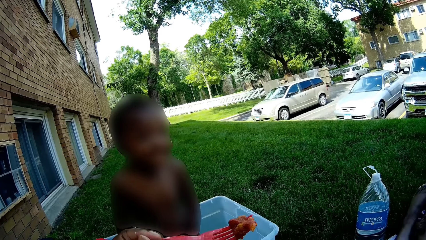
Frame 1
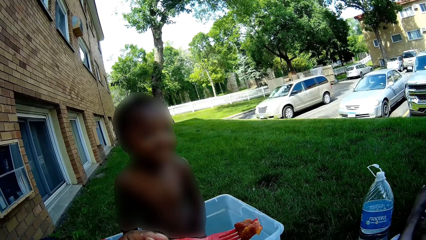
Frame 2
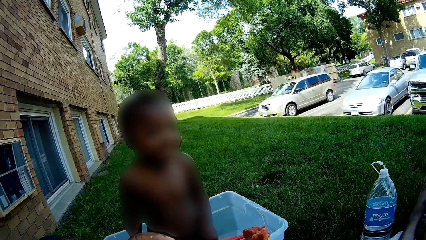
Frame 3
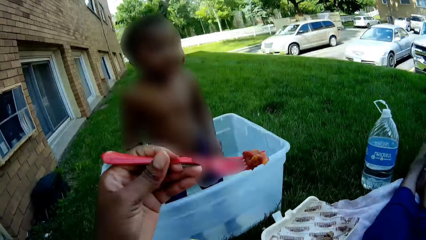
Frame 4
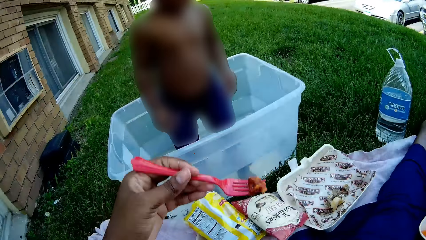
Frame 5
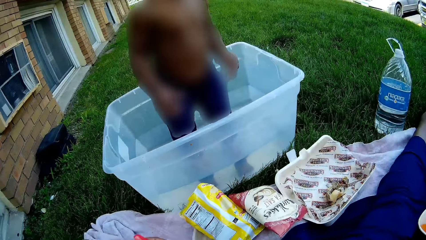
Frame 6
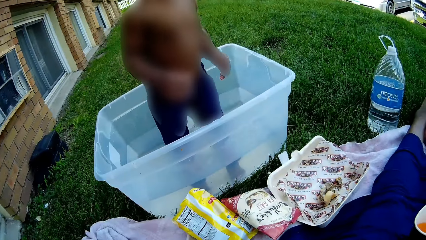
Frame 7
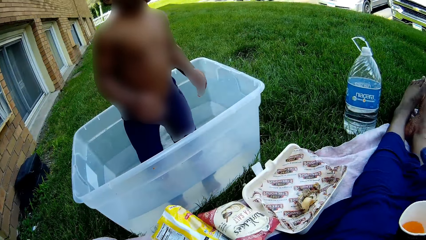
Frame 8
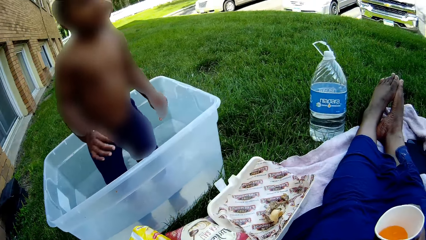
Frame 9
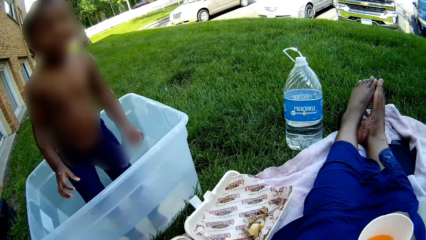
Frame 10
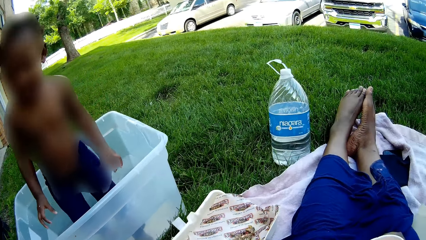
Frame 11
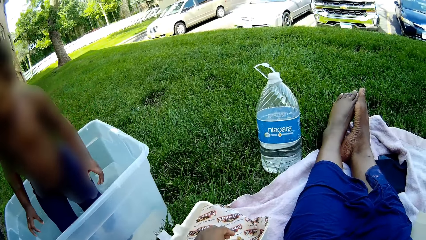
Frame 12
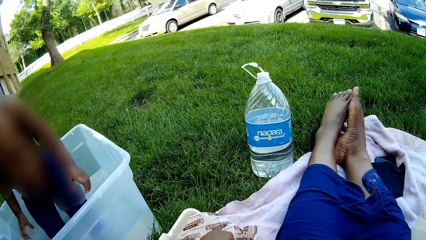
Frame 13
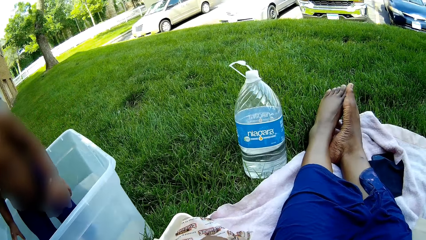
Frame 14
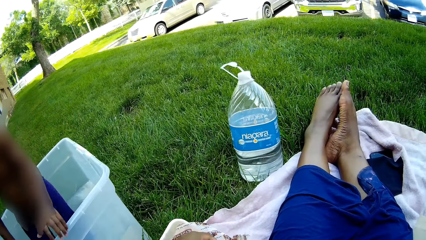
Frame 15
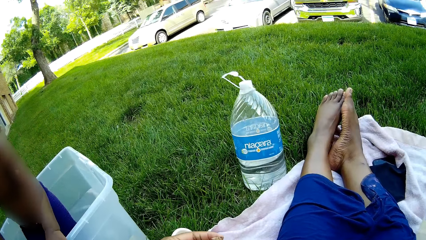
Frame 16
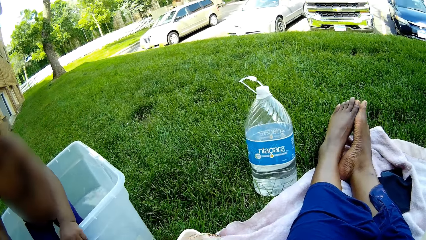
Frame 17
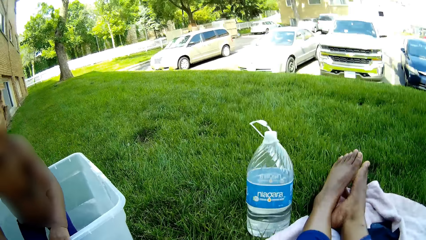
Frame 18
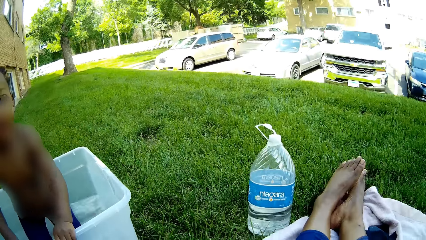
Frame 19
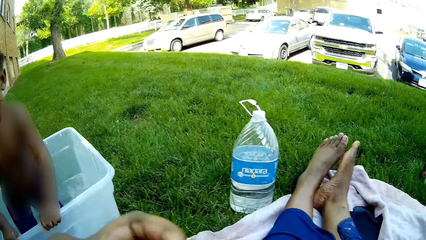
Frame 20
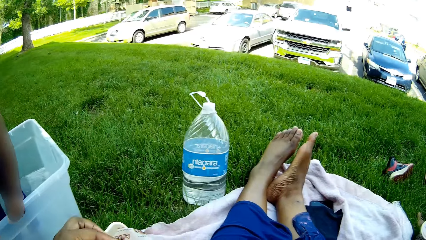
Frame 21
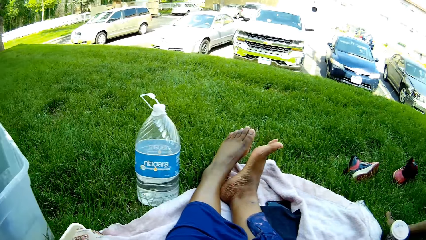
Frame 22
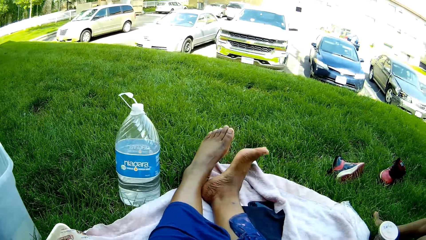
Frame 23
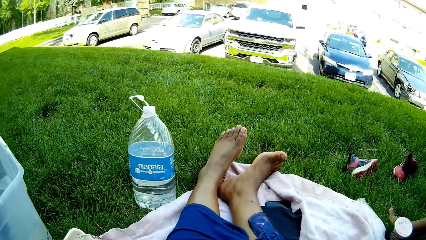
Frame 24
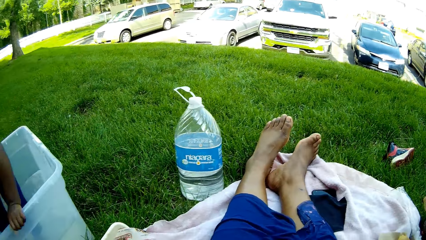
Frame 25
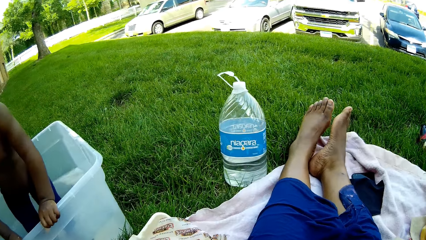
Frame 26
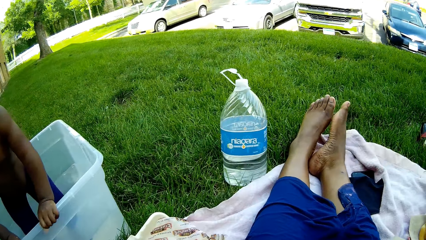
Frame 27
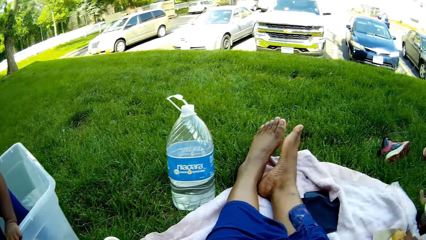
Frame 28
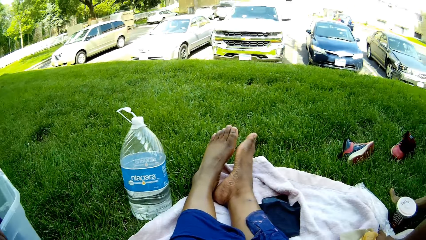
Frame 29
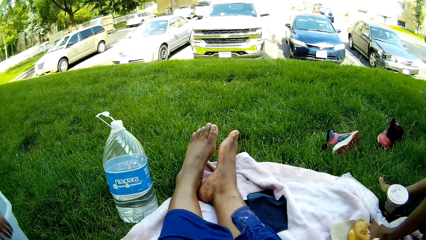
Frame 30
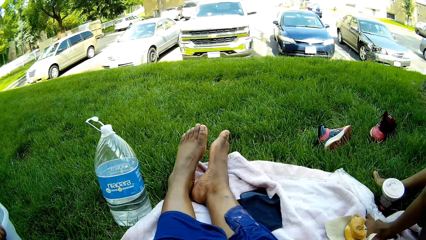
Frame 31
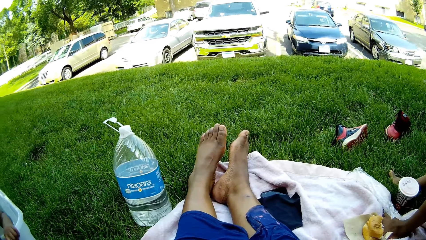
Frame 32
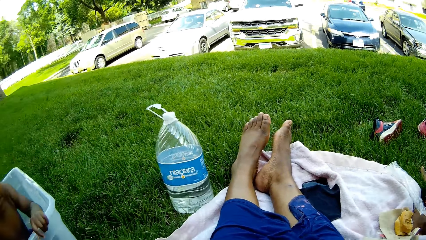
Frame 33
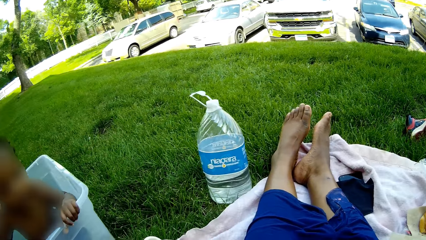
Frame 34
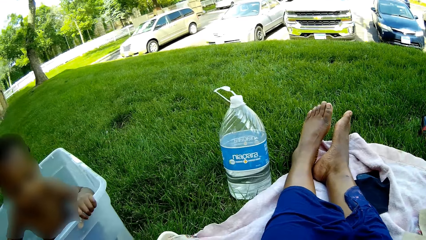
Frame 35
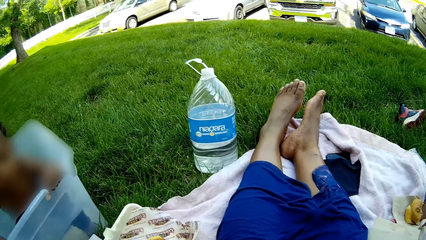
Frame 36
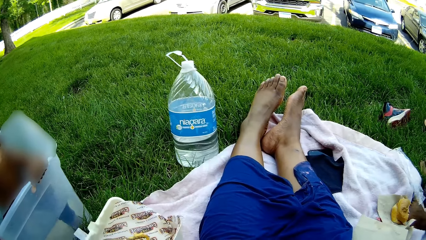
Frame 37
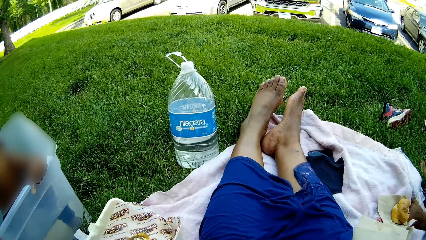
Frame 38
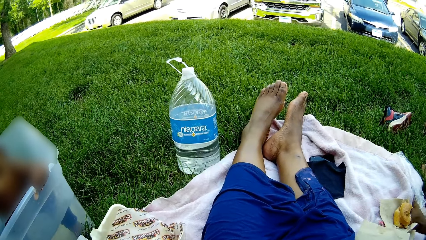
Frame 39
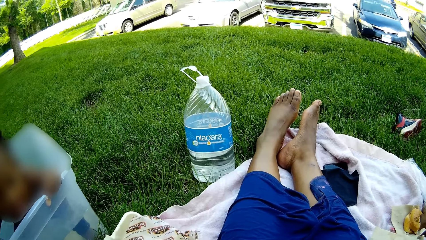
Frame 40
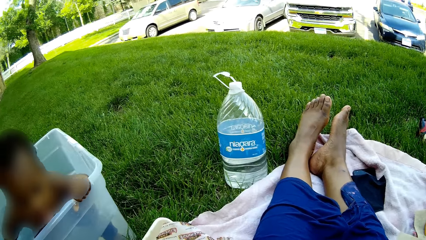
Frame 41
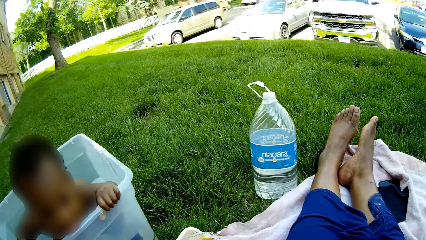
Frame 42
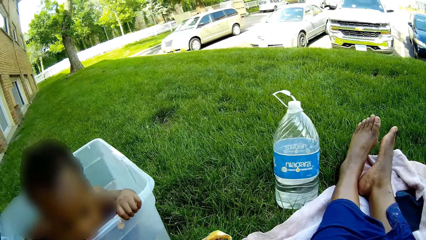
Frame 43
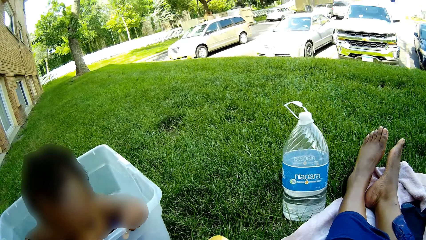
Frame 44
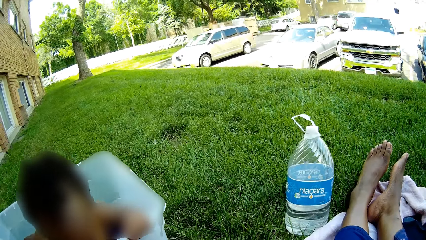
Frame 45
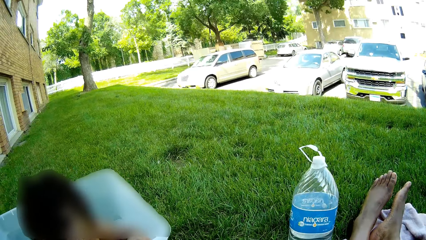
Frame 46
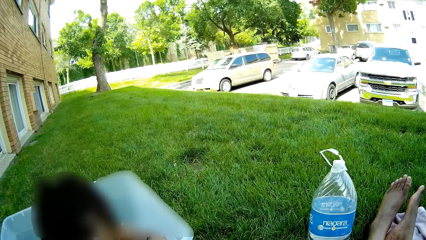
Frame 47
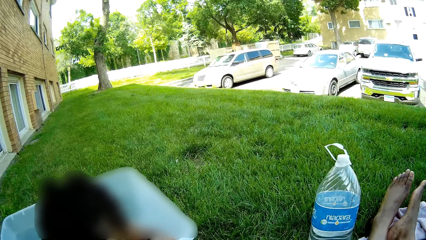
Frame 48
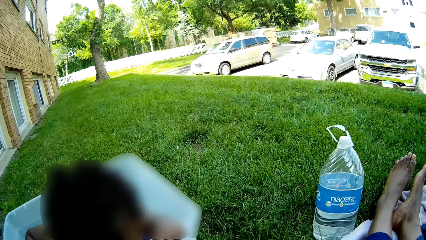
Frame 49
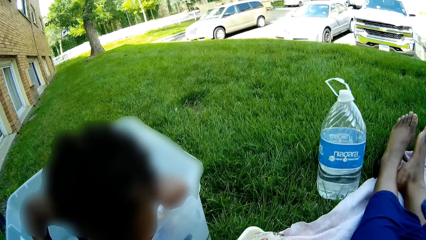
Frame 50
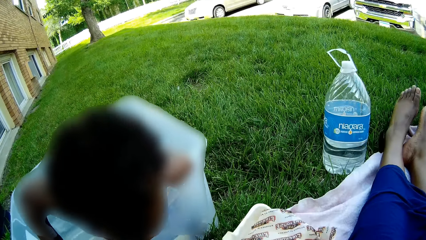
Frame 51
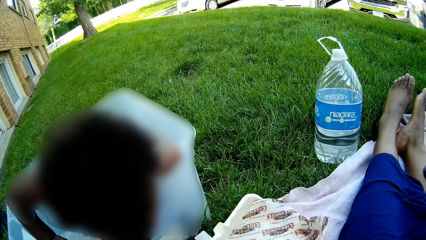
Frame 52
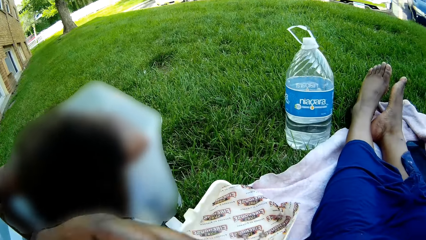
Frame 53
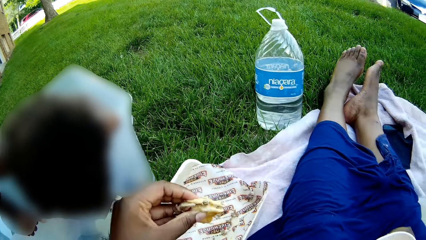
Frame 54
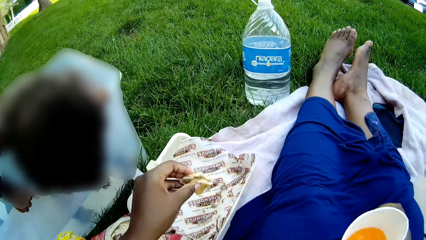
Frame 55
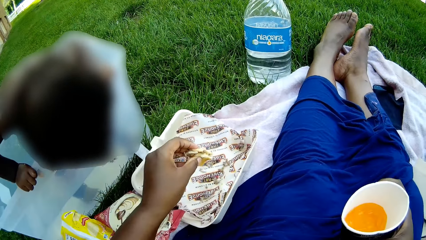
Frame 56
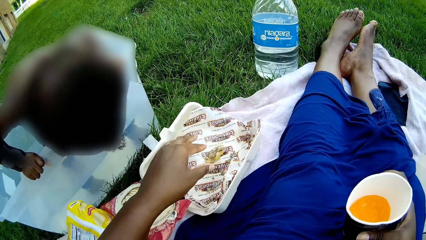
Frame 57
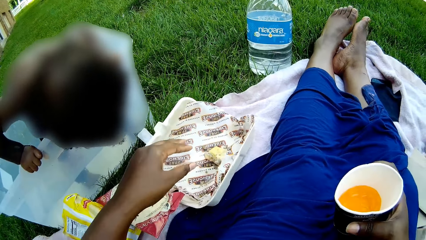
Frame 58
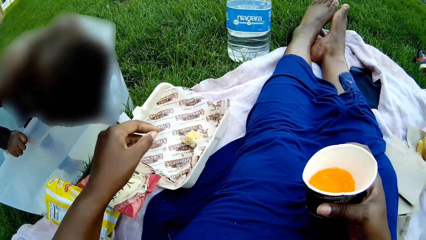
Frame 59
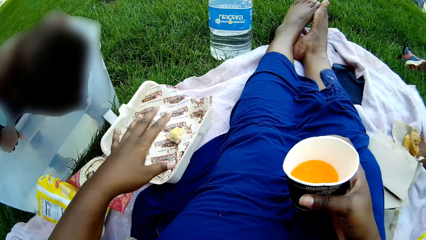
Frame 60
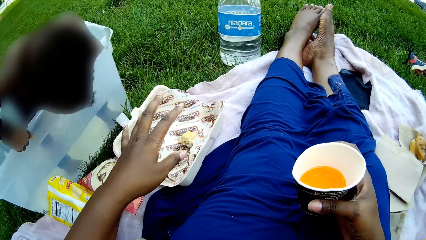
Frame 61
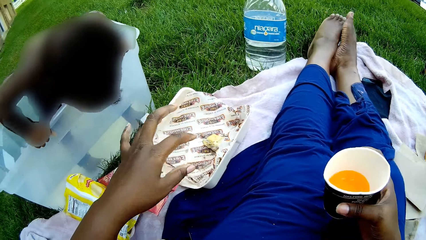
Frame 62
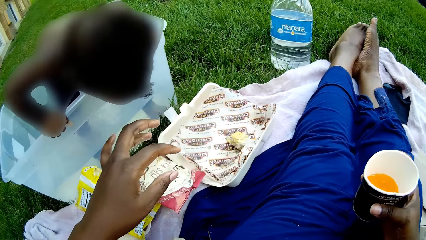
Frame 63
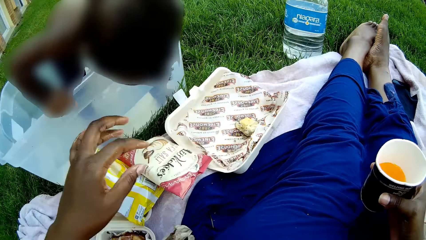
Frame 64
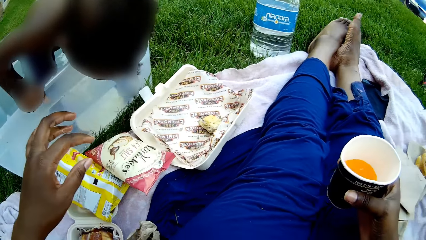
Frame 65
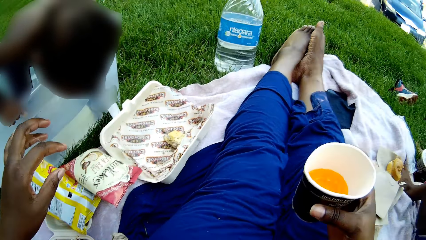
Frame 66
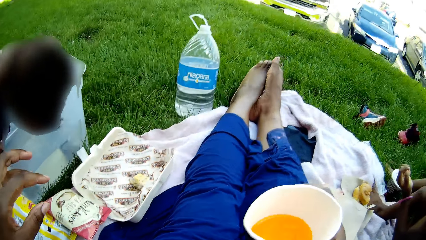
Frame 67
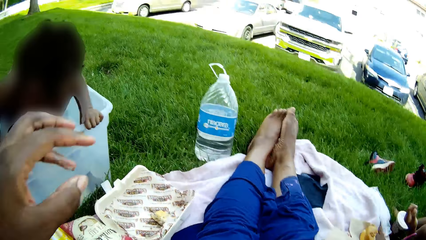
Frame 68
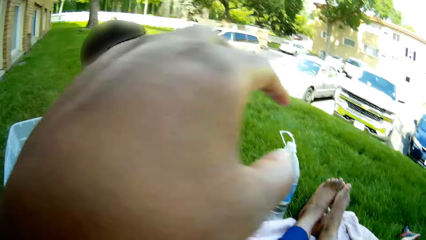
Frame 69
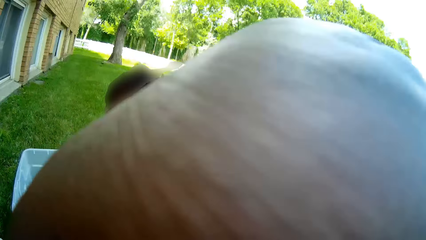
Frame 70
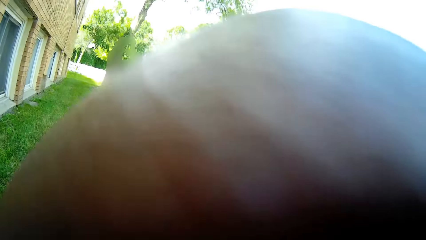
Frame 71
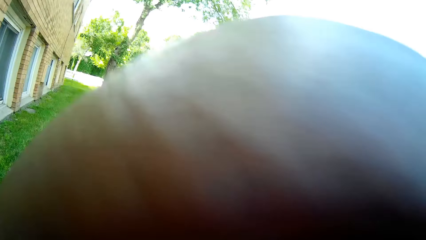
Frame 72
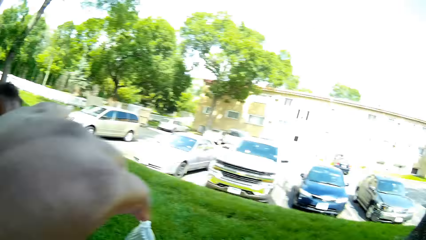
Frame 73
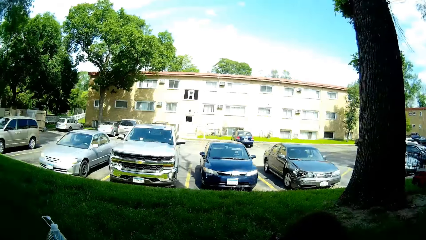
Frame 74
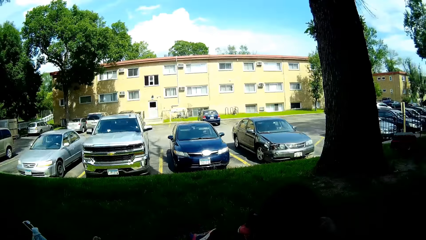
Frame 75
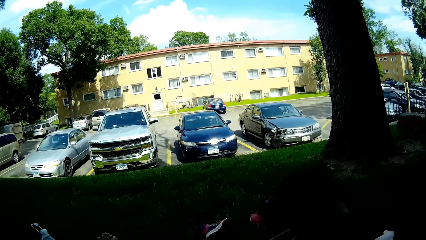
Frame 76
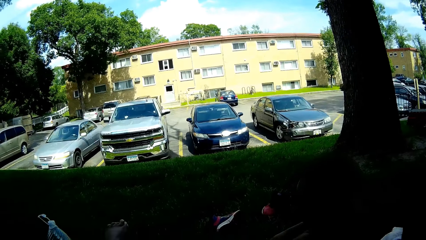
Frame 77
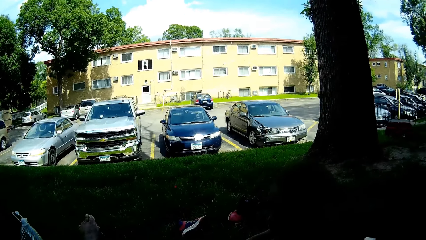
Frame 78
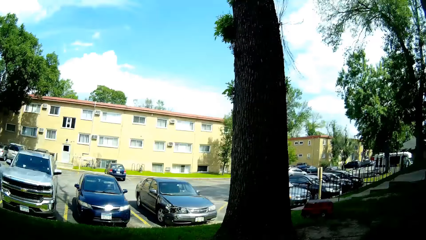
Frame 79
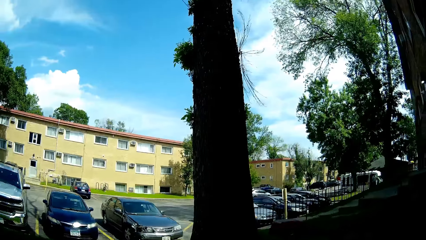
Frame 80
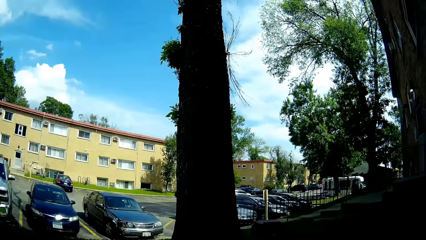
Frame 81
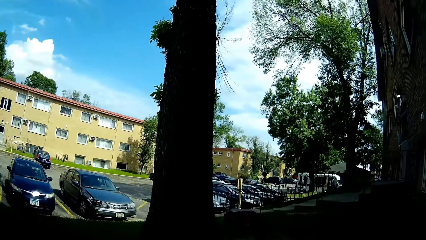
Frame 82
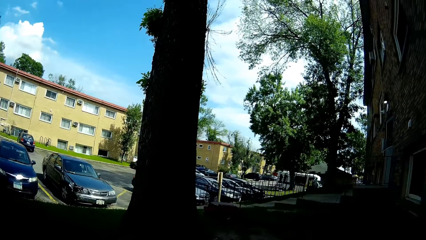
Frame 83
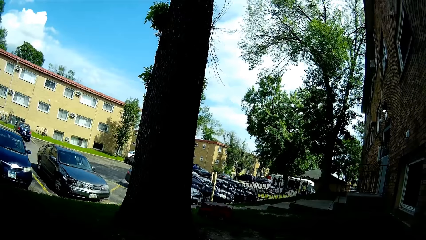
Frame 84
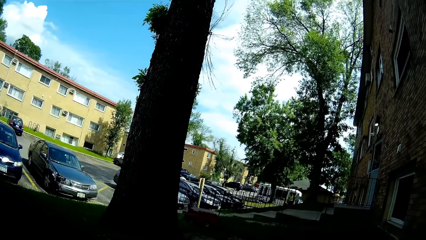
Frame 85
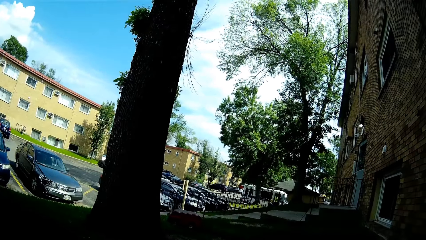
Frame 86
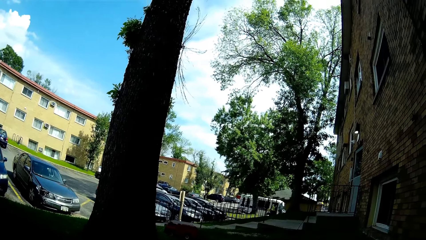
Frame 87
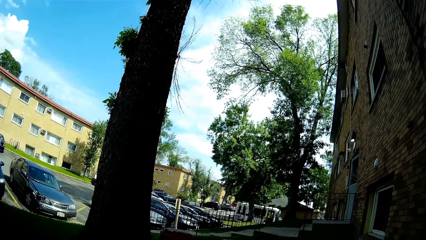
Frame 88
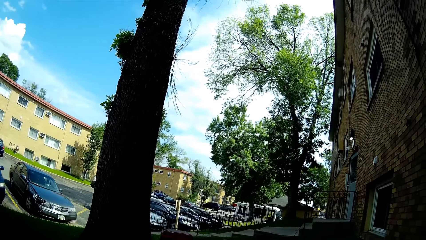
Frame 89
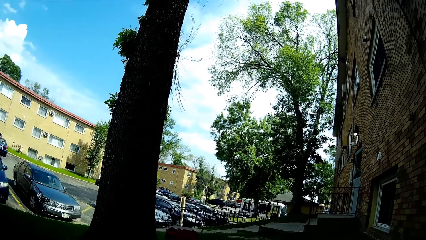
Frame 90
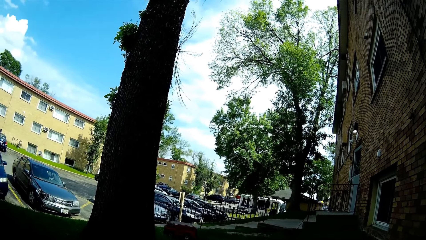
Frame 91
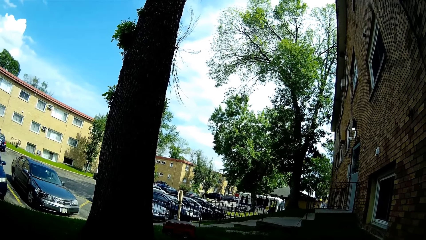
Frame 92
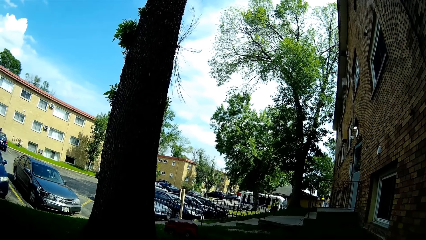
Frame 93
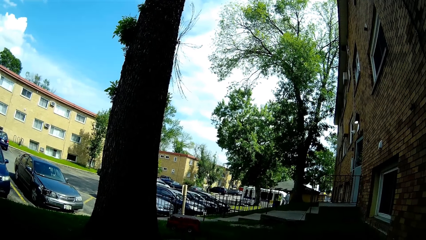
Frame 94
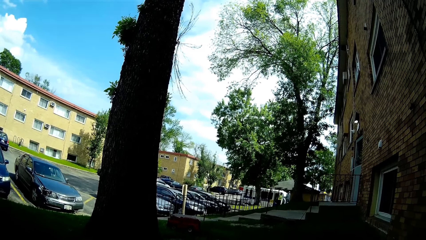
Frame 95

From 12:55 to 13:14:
The camera wearer looks around the open field. She drops the burger into the food pack with her left hand. She touches her face with her left hand. She lifts her hand. She talks with a man. She looks around the open field.
